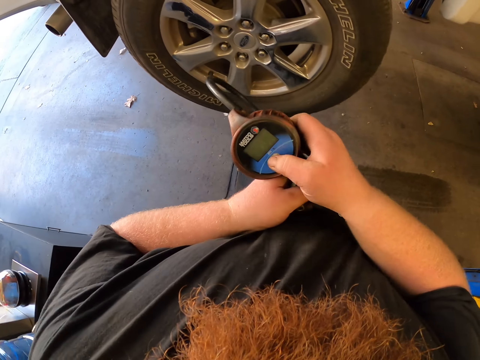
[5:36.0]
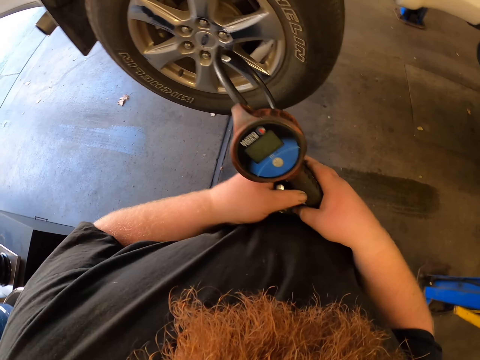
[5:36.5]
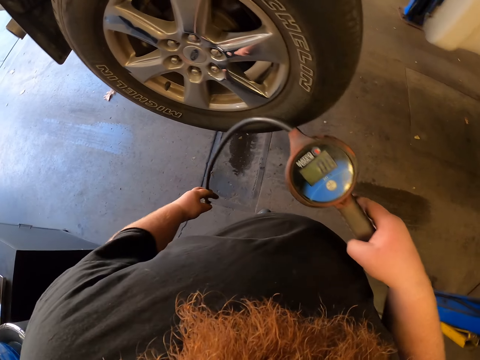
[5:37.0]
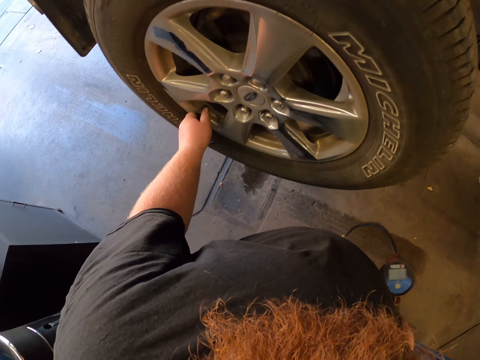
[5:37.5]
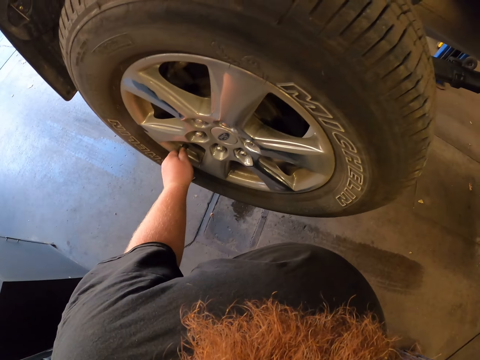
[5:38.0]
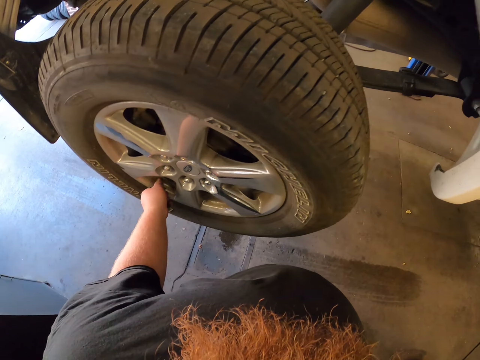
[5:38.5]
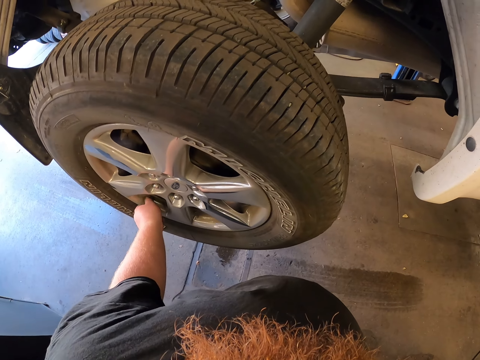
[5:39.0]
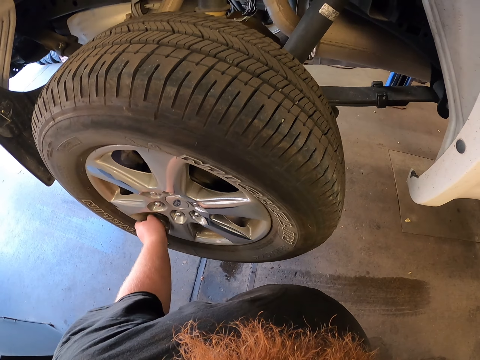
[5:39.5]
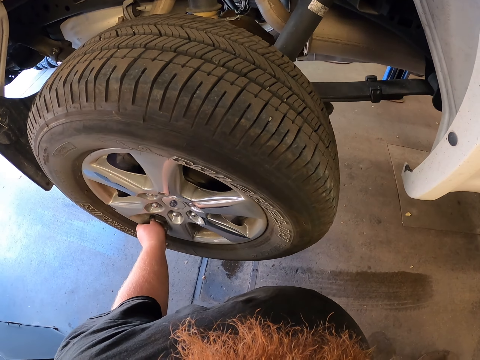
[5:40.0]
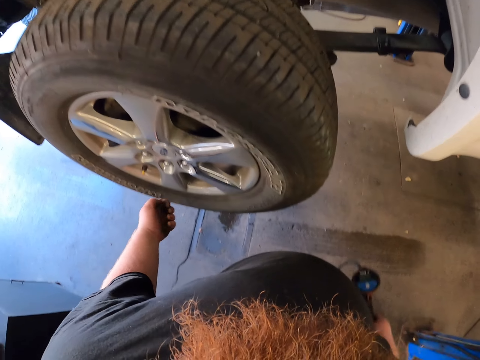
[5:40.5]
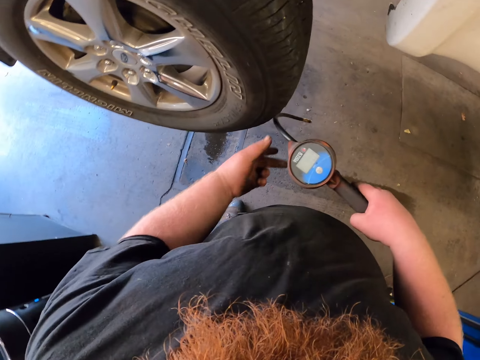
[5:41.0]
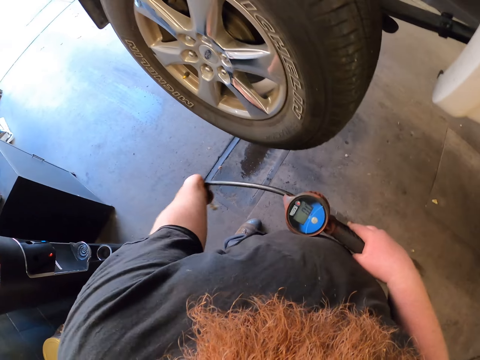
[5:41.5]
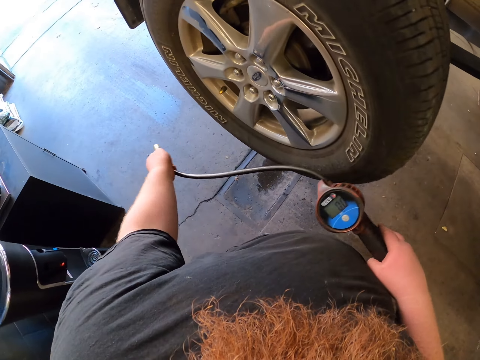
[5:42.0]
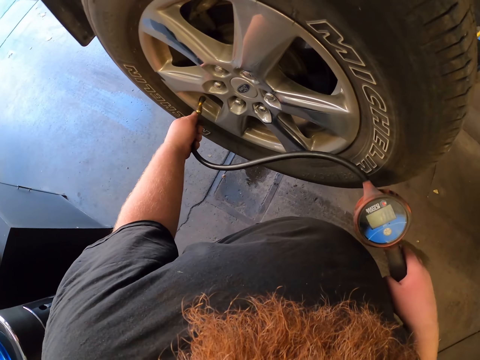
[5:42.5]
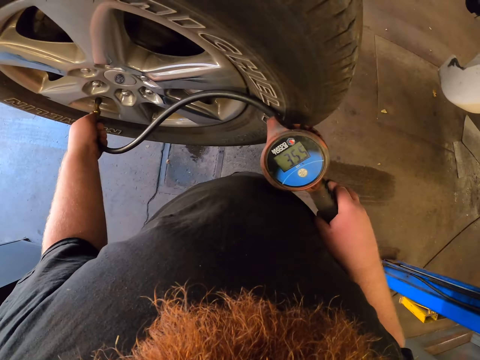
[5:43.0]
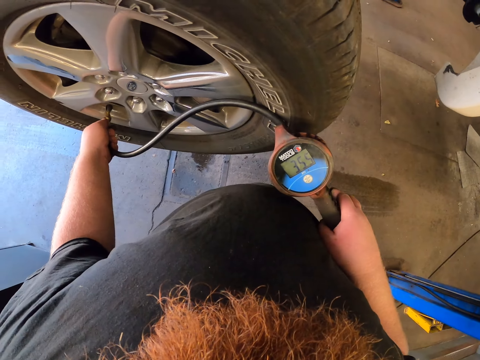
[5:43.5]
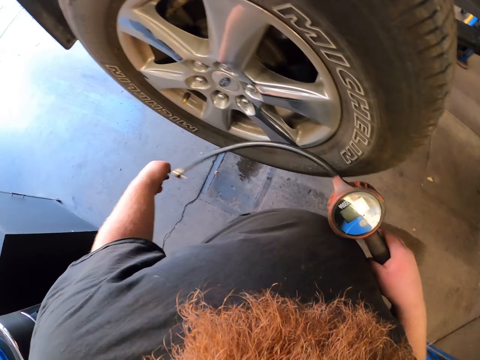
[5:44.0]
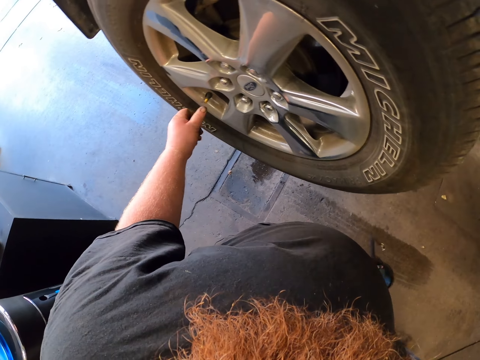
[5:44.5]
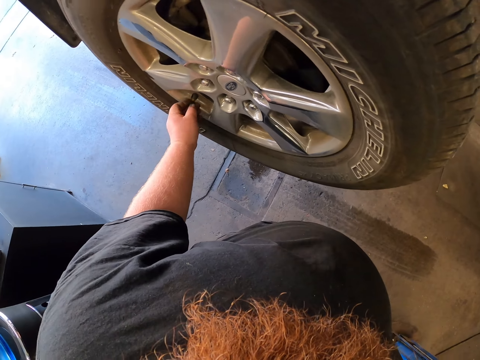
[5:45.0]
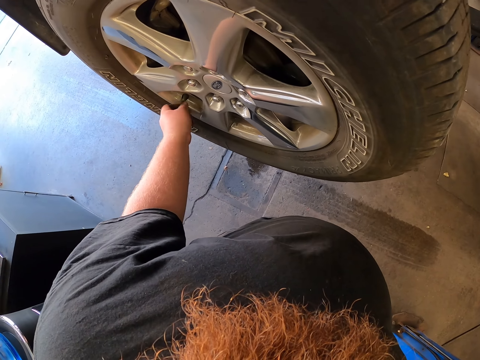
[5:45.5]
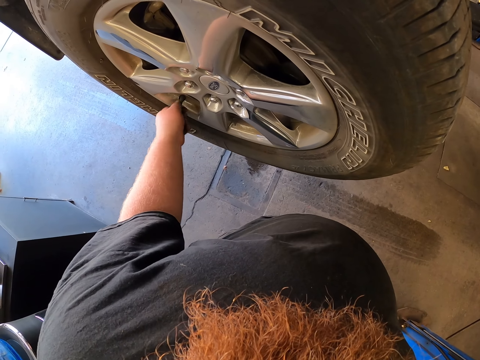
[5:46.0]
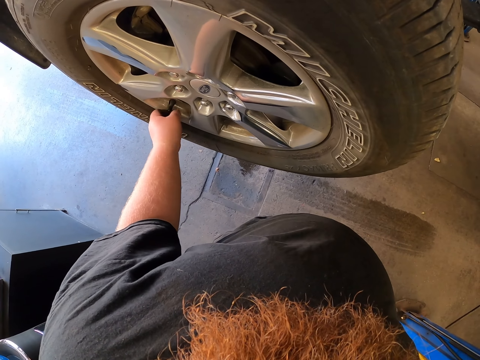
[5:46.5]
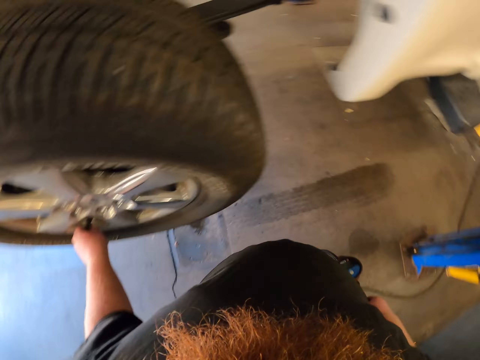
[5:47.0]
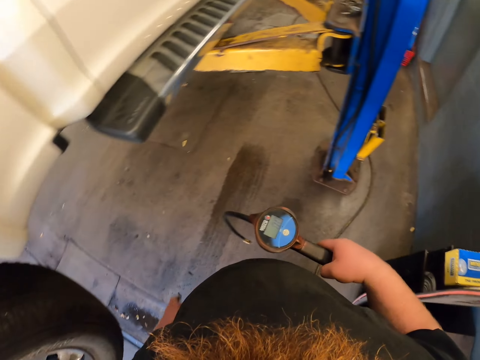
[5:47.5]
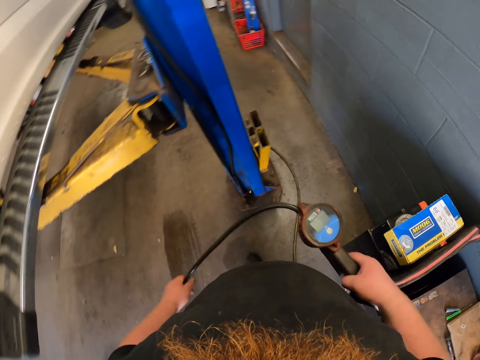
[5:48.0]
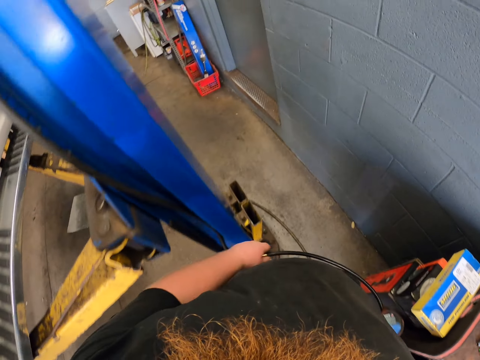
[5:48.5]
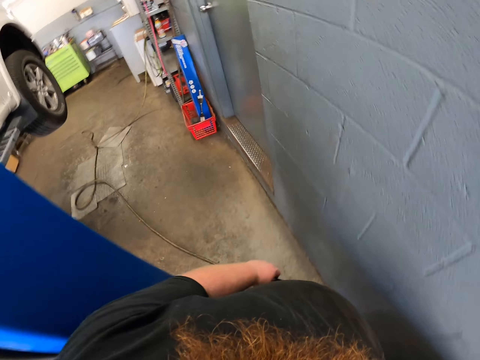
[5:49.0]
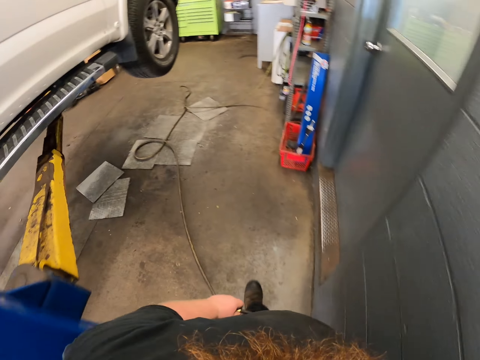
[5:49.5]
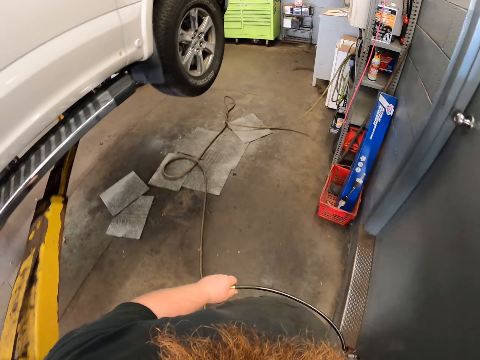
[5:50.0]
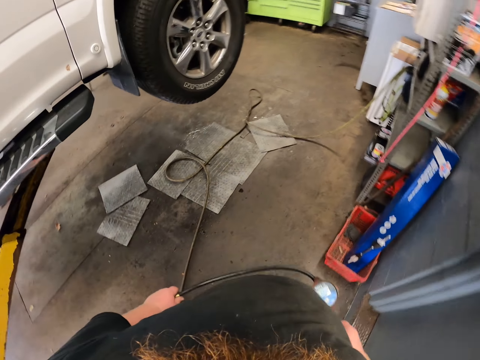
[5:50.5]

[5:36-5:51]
The camera wearer switches something on. They touch a cord. They open the tire valve. They connect the pressure pump to the valve. They remove the pressure pump and drop the cord. They put pressure on the tire. They close the valve. They operate something on the tire. They hold the cord. They walk around.

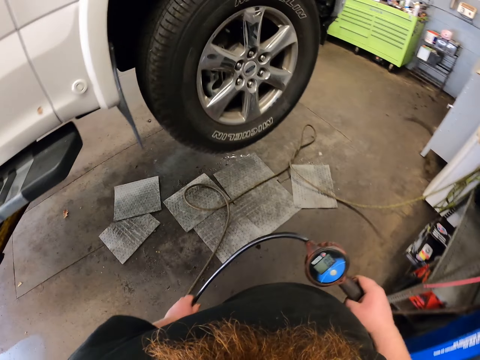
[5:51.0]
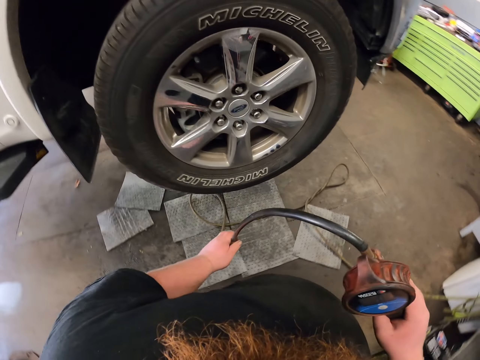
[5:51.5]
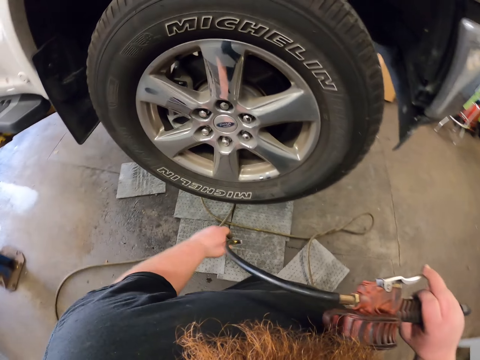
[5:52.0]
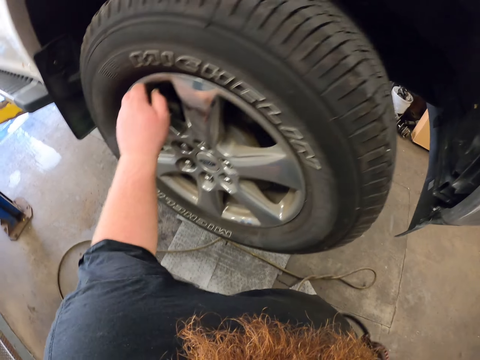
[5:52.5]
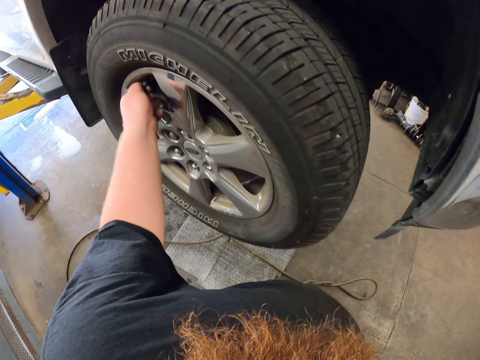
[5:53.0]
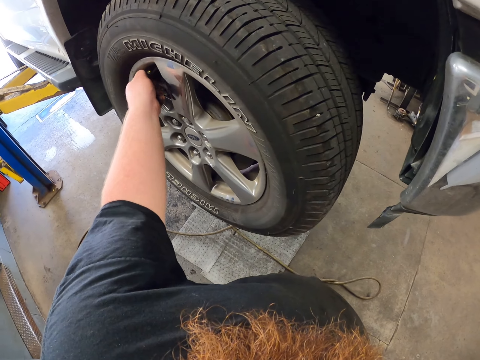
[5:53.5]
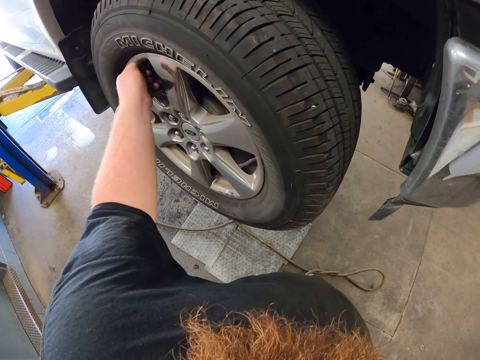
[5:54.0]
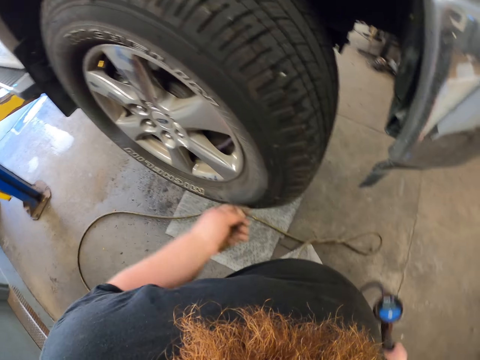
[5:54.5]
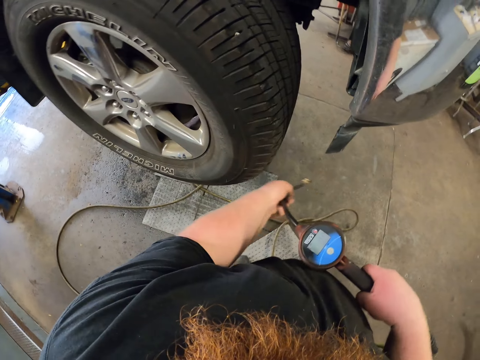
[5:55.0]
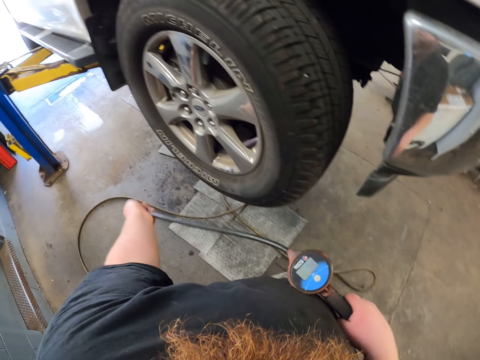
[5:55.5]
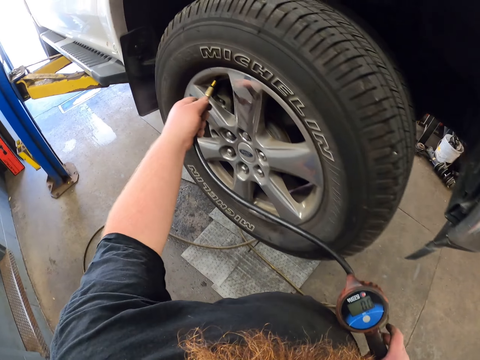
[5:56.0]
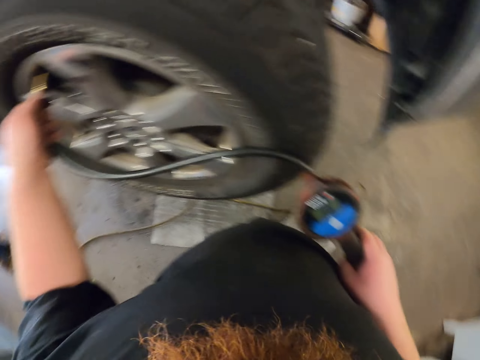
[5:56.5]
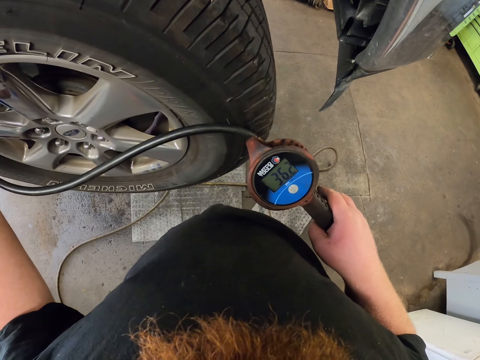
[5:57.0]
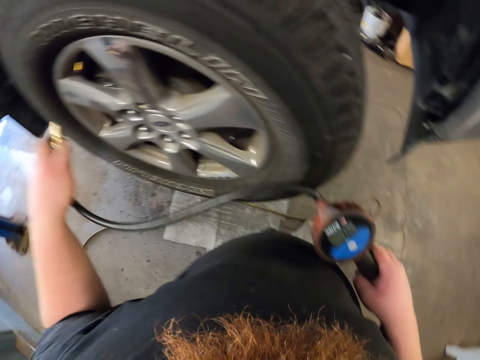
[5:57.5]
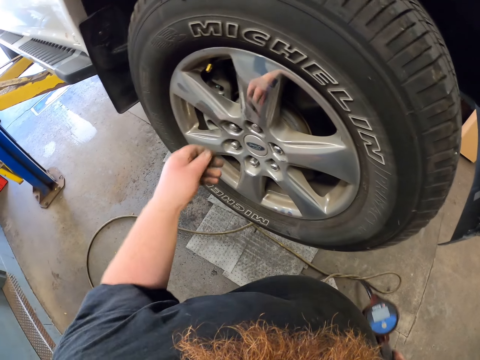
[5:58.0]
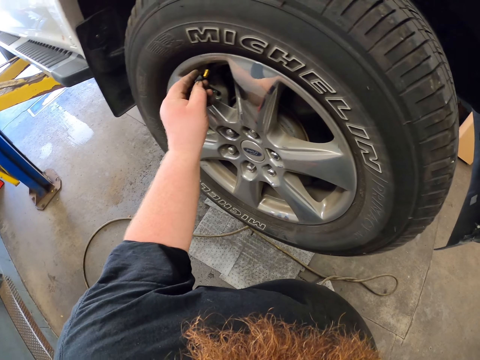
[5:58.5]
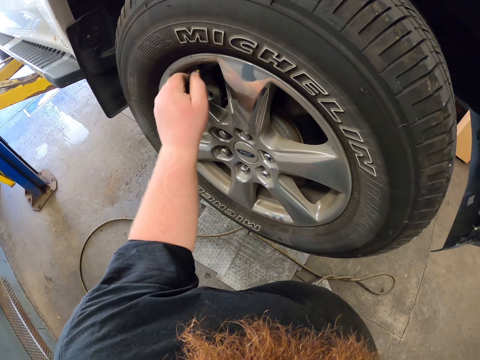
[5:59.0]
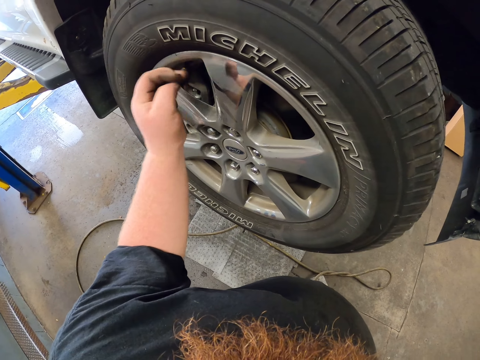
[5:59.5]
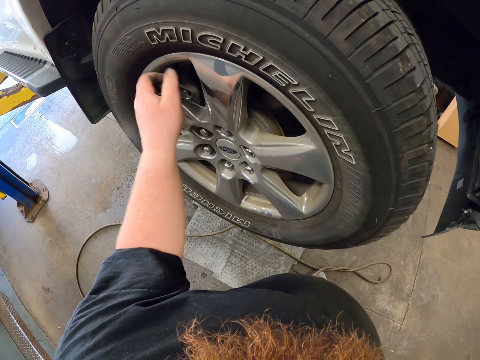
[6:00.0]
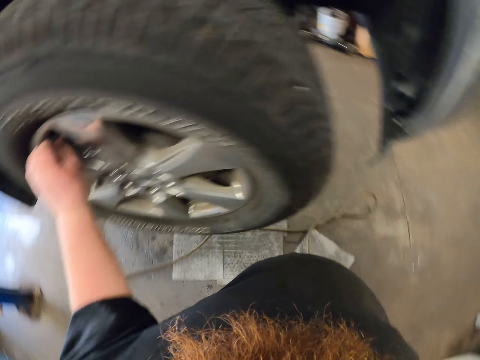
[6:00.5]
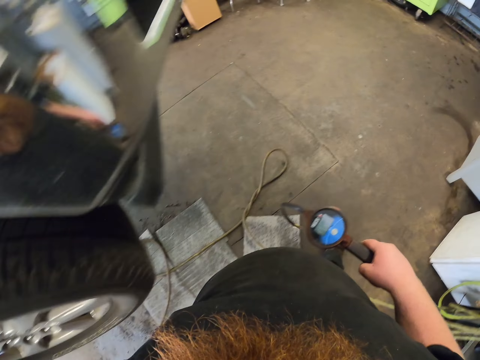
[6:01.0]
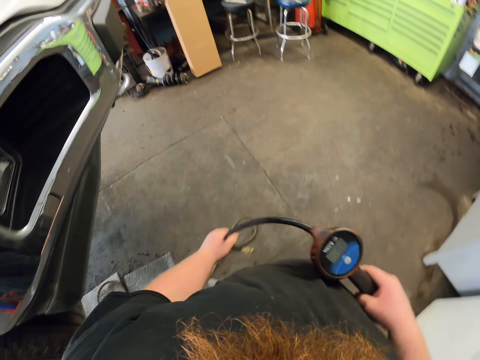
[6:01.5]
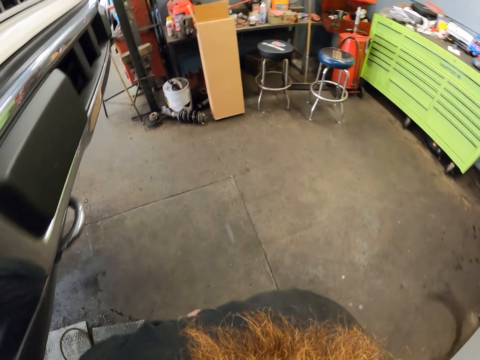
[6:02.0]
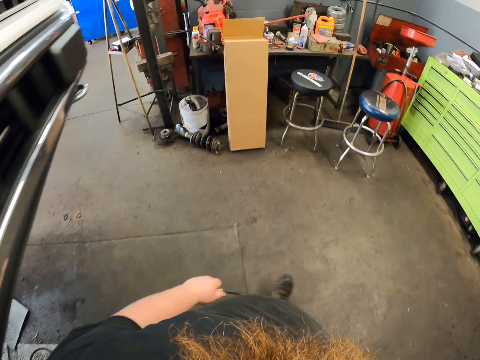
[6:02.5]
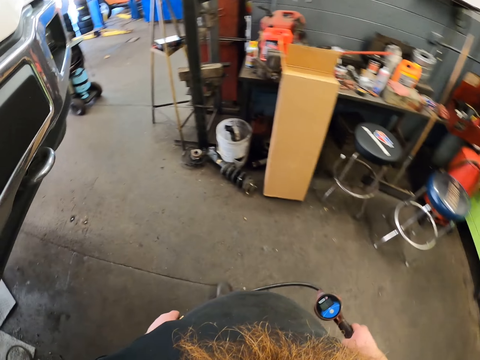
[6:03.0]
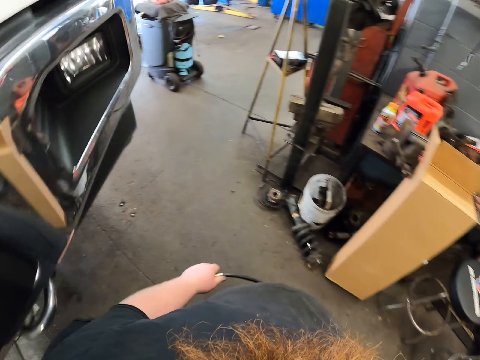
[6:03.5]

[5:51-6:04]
The camera wearer drops a cord. They open the tire valve. They hold the cord. They connect the pressure pump to the valve. They operate something on the tire. They drop the cord. They remove the pressure pump. They close the valve. They hold the cord of something. They walk around.
